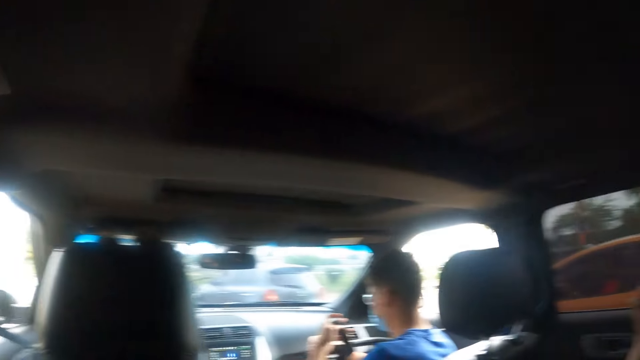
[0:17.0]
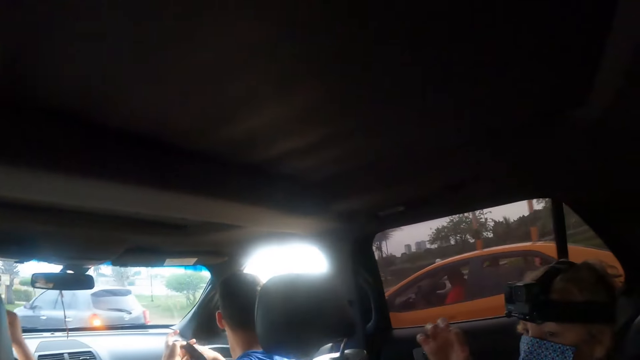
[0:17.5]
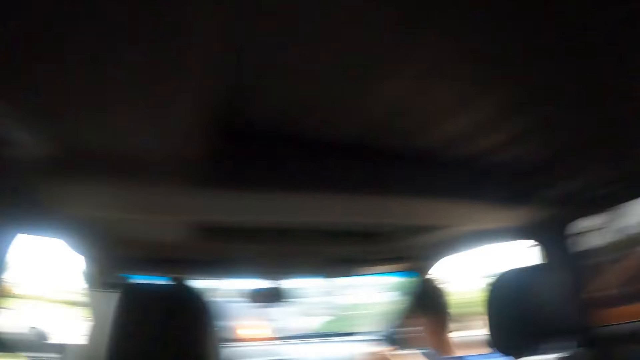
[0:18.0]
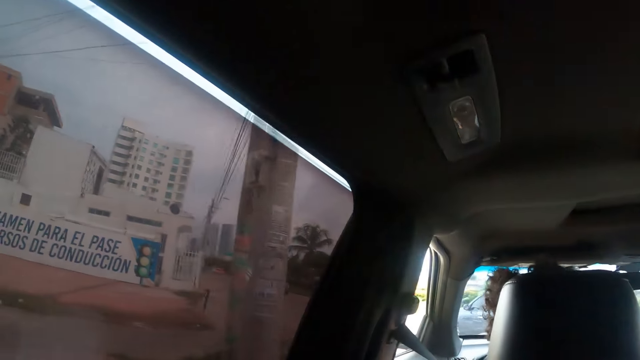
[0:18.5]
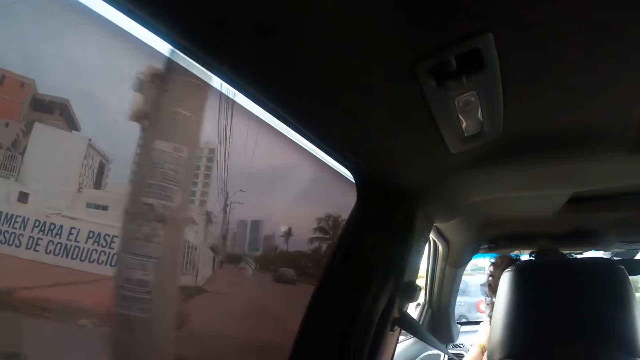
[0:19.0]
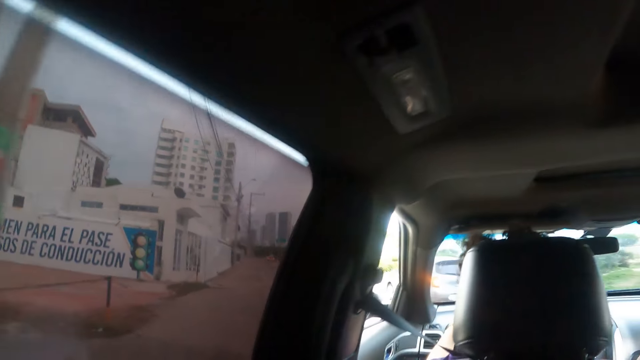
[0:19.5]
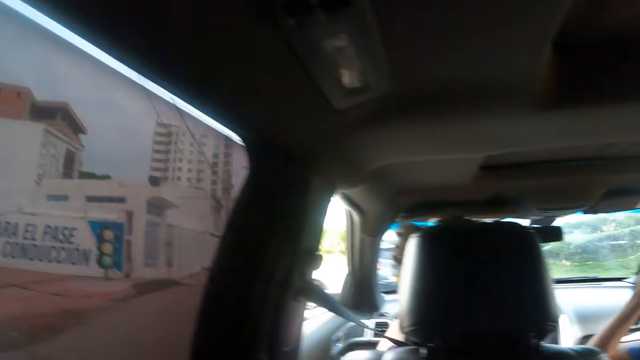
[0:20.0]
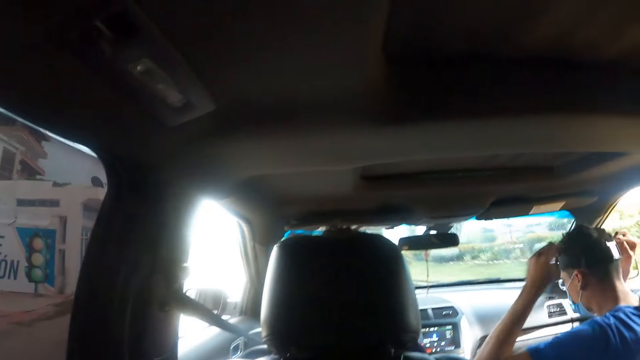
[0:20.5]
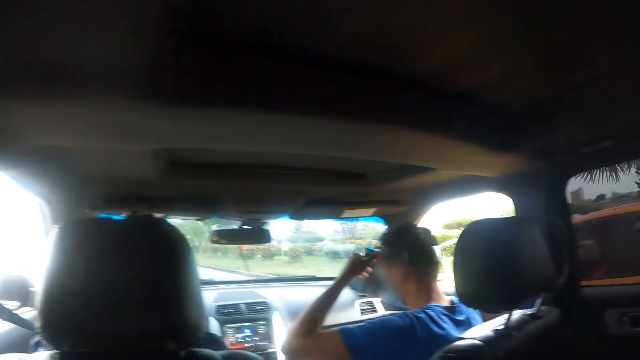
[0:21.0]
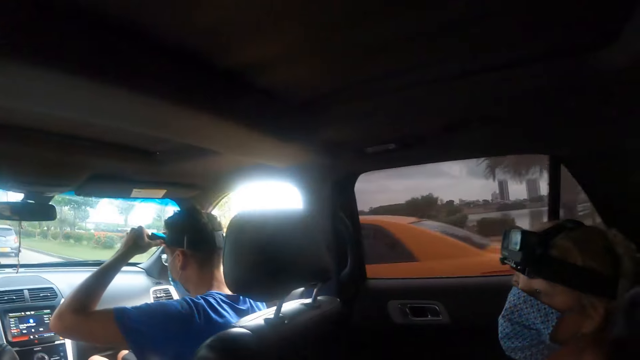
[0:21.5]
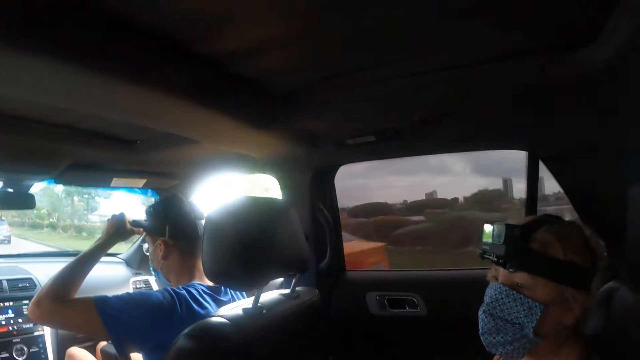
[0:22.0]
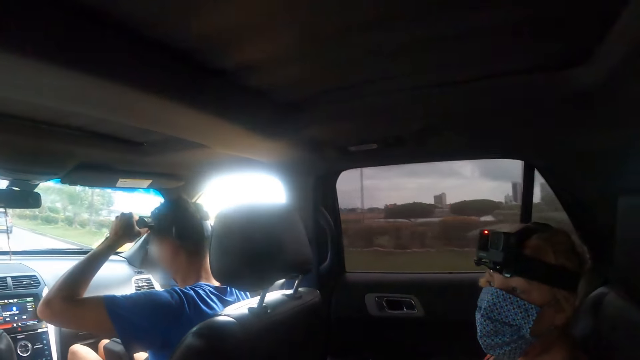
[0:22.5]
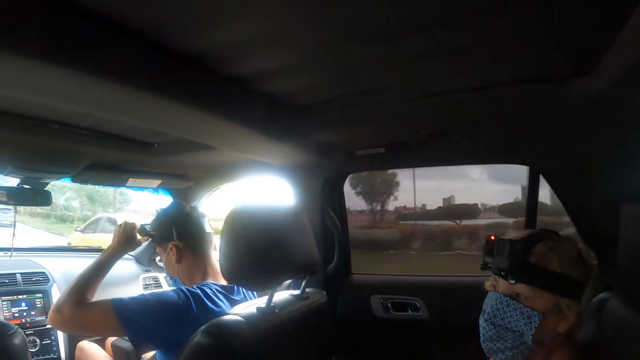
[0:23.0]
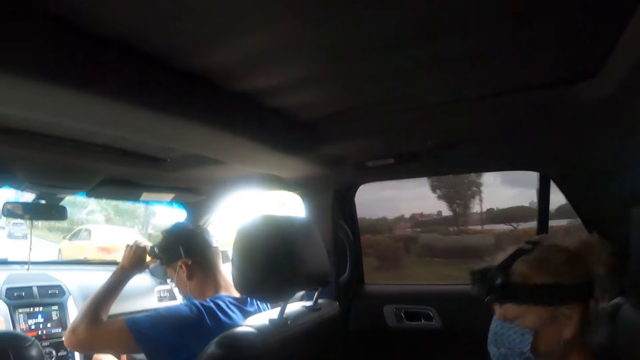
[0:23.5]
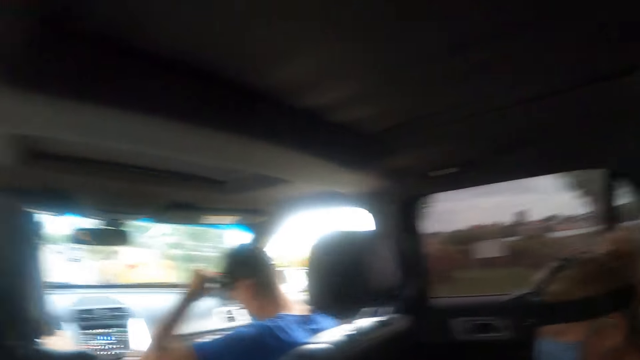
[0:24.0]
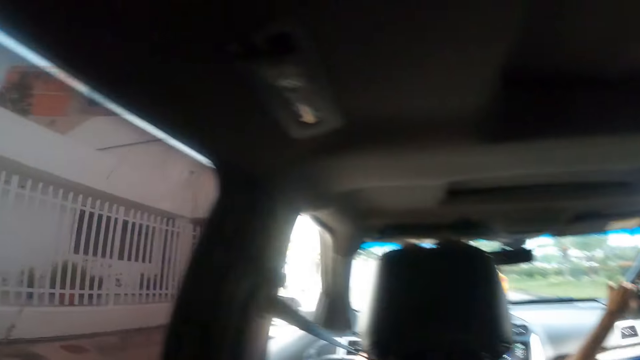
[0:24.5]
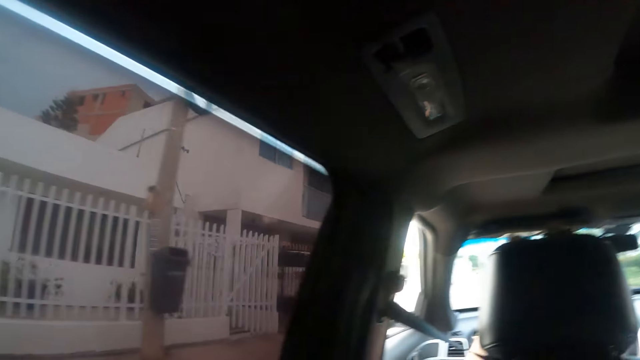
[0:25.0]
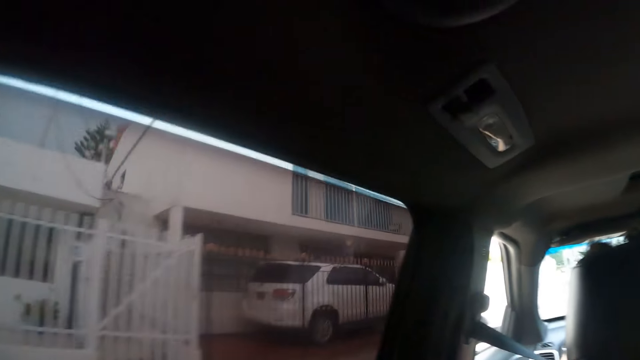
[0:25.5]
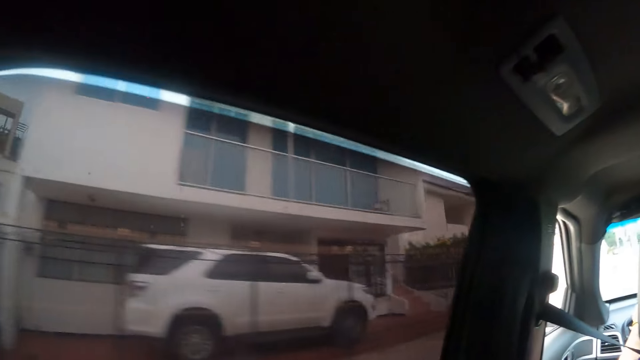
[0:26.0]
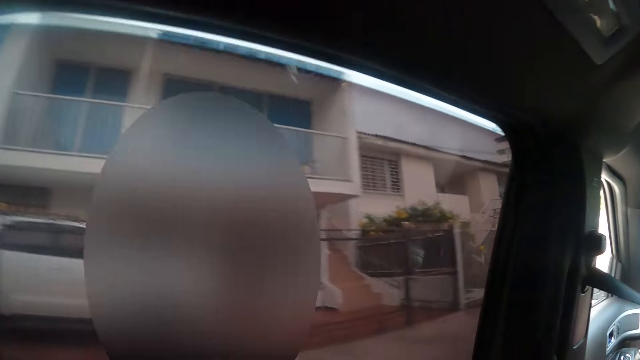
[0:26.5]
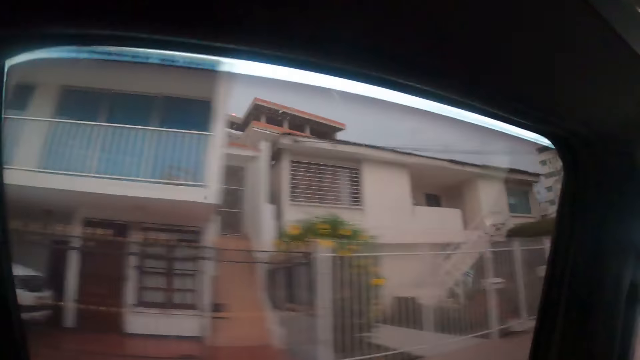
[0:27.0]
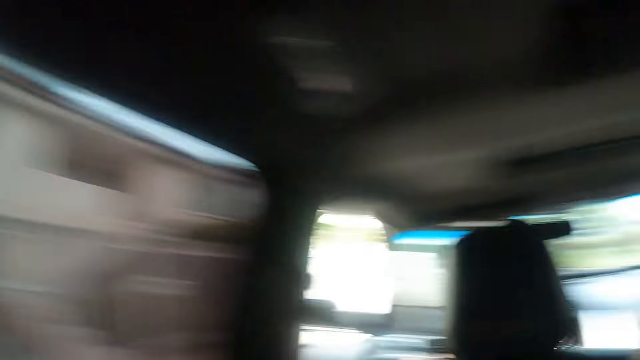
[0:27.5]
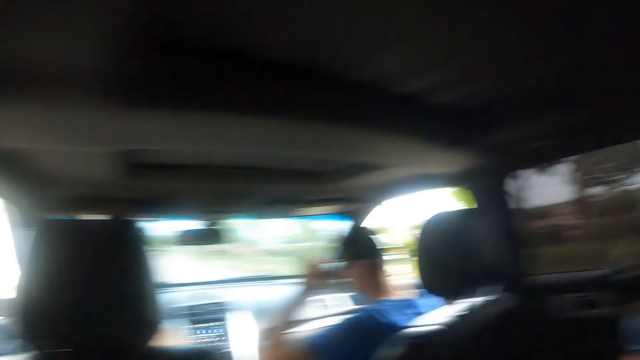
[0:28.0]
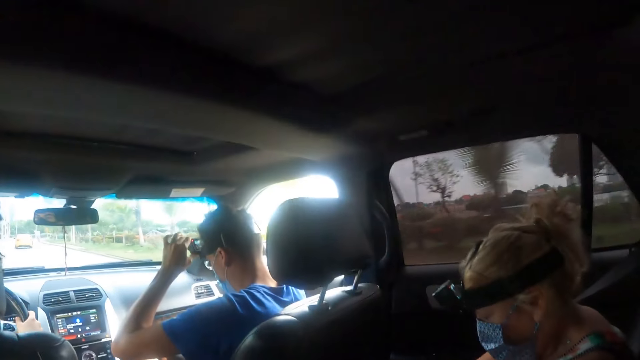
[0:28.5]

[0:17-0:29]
The camera wearer looks out through the window.

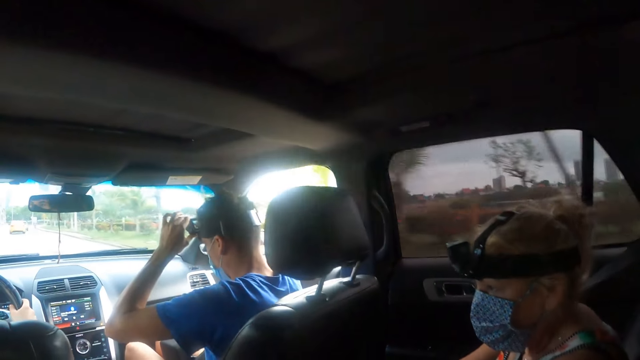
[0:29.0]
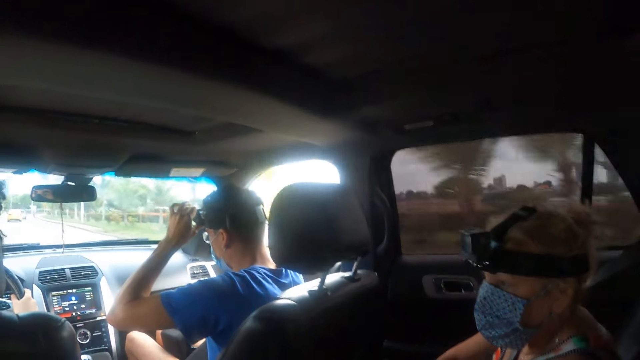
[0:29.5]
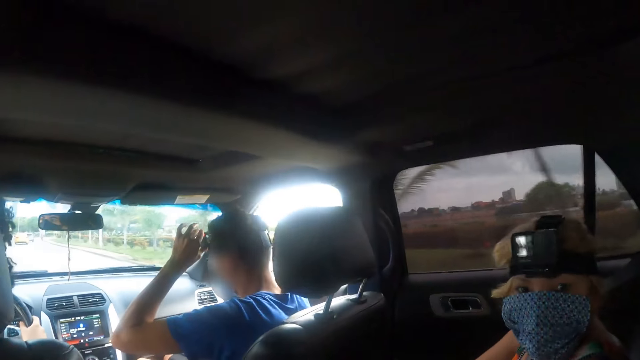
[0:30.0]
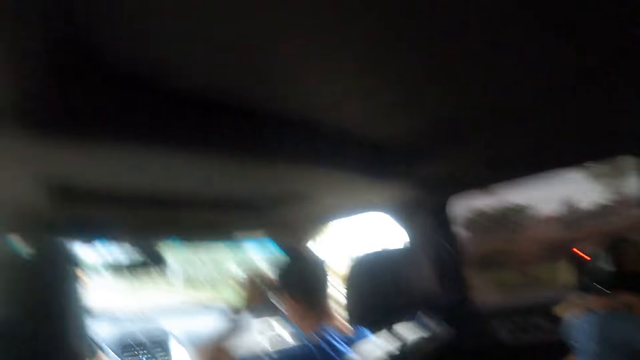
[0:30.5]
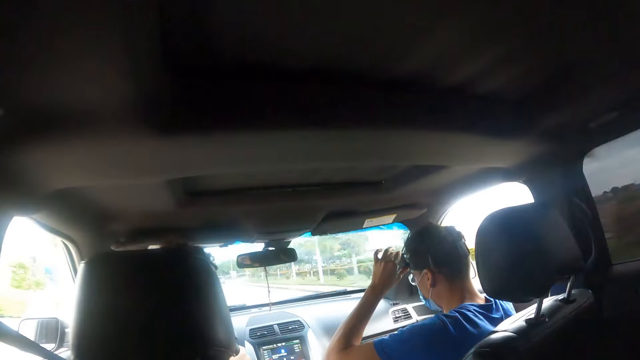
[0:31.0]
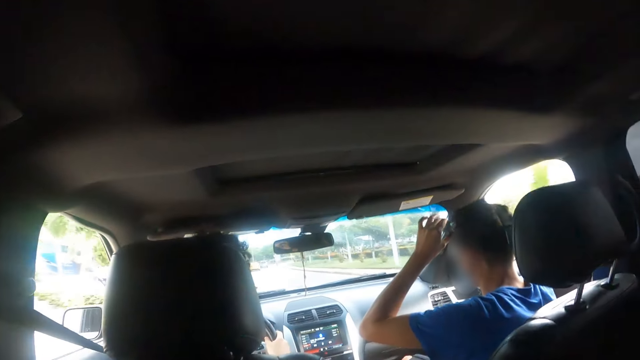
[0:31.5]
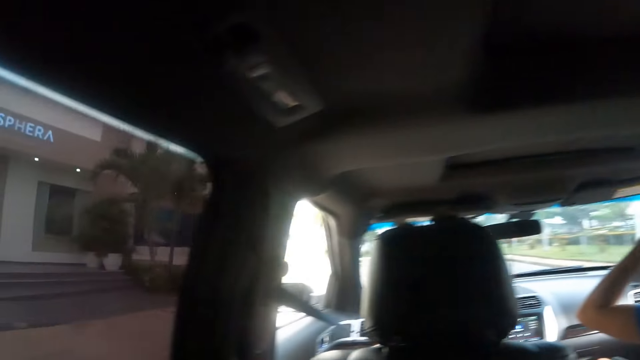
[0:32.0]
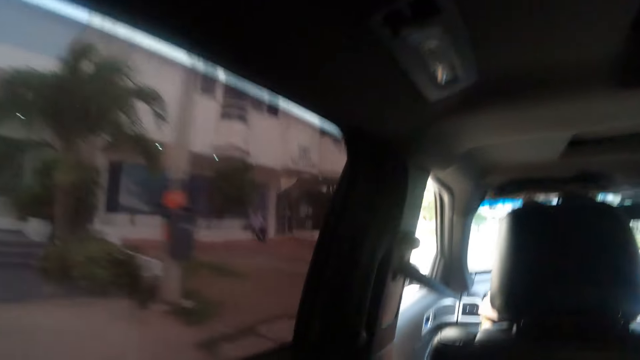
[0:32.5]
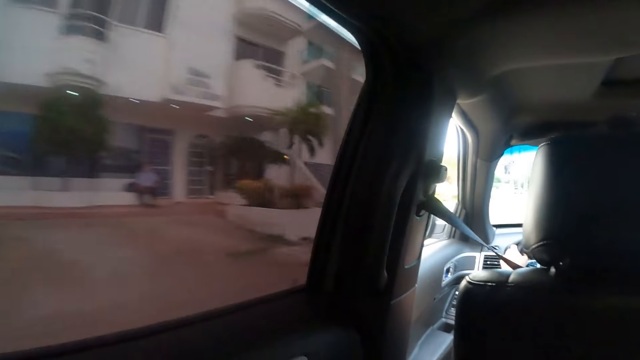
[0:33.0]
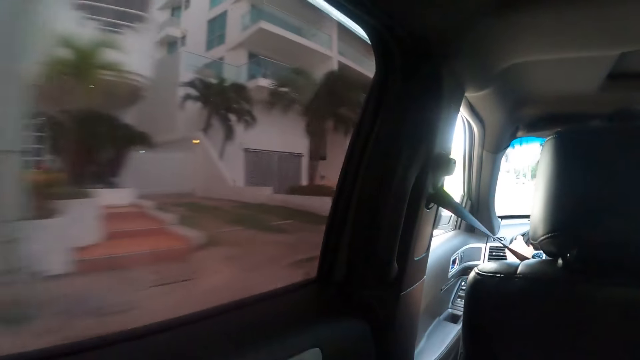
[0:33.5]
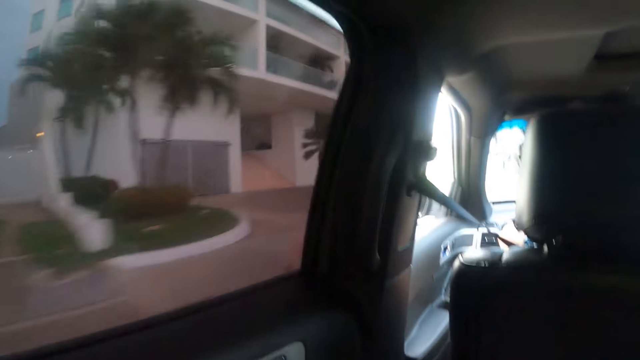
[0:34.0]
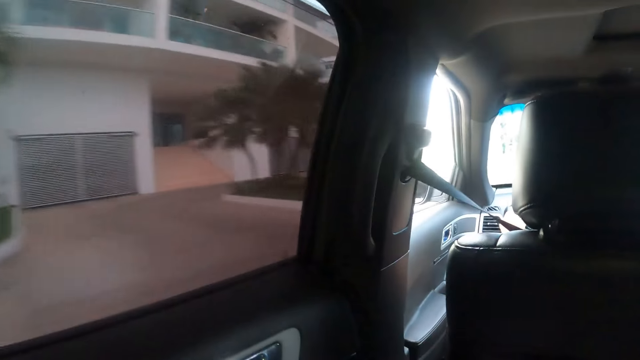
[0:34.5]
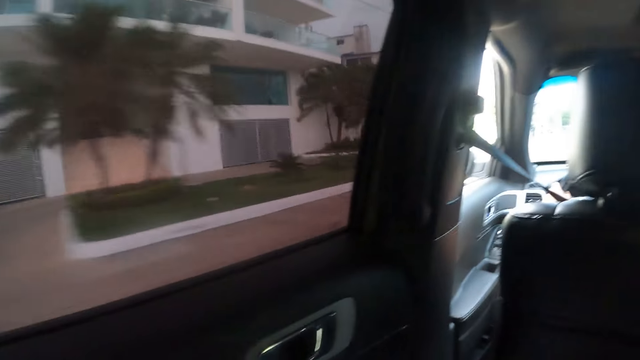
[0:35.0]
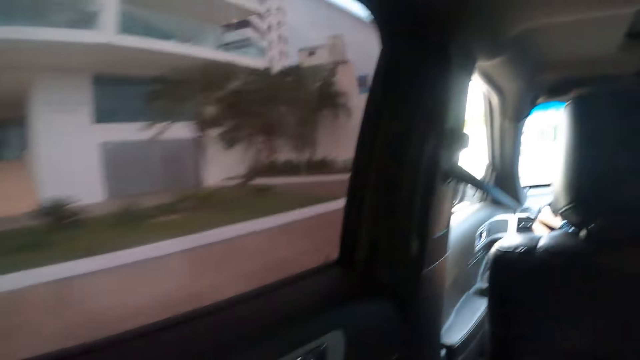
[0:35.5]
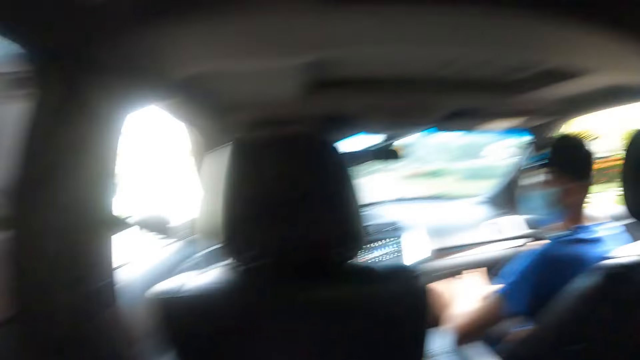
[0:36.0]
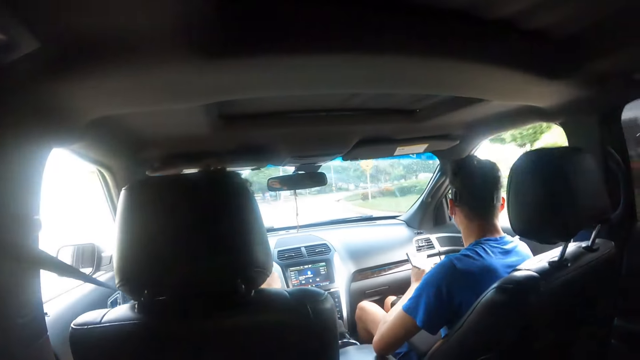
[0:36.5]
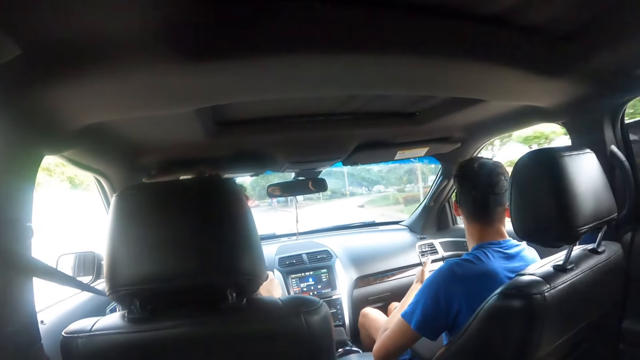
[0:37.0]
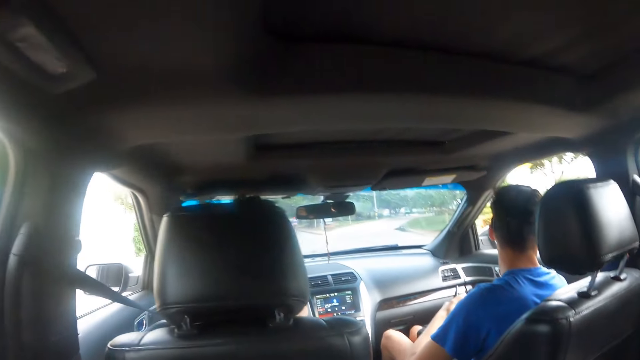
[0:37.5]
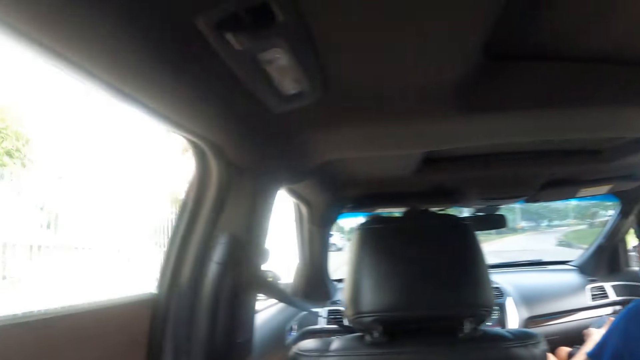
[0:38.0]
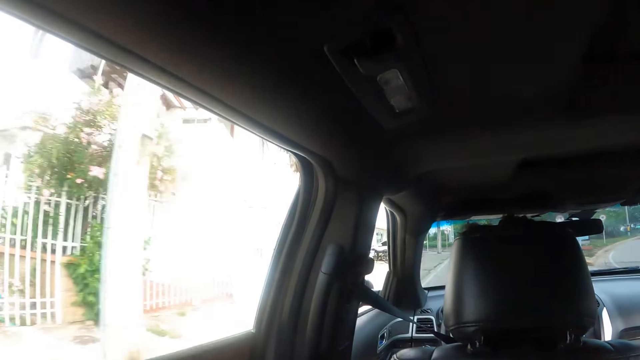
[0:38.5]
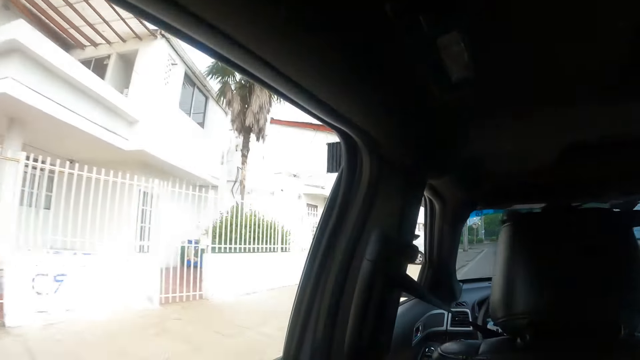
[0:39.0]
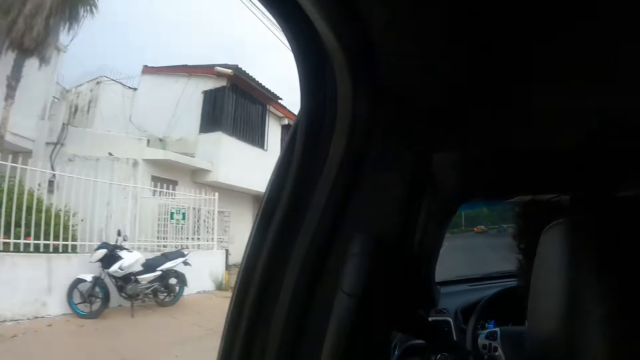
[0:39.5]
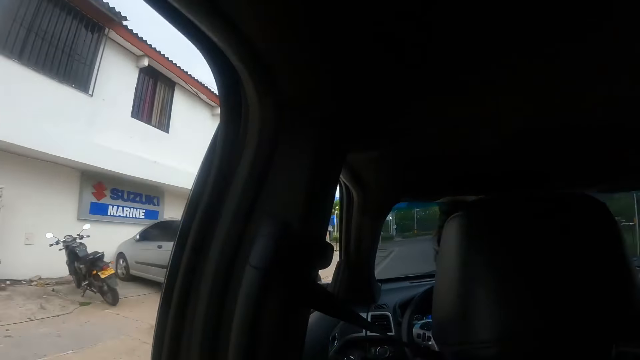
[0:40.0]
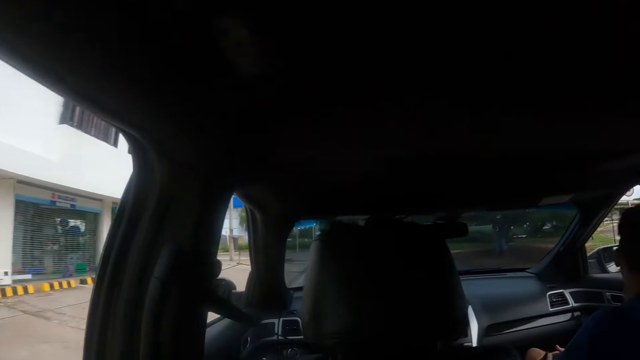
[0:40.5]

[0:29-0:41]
The camera wearer looks around. They look in front.
